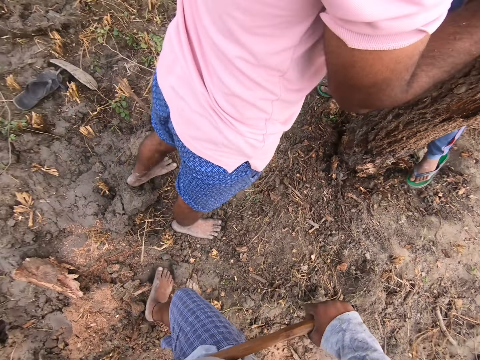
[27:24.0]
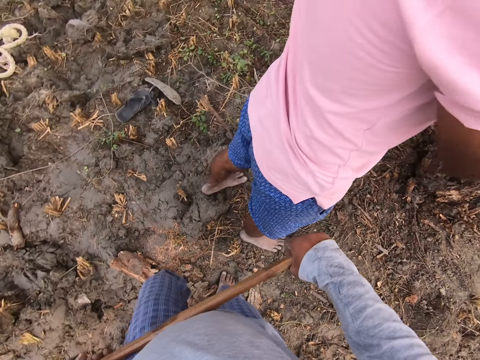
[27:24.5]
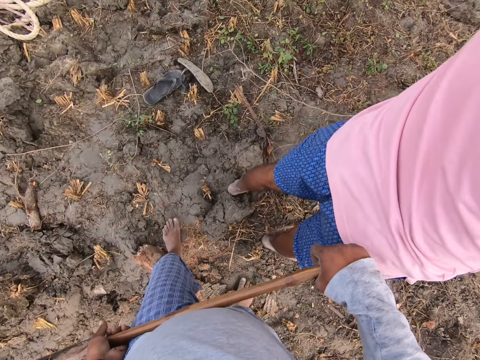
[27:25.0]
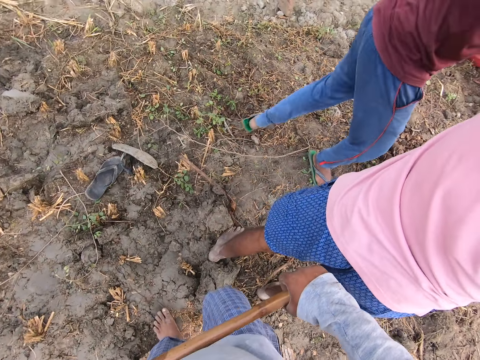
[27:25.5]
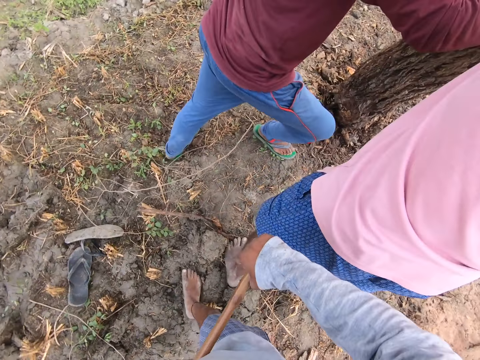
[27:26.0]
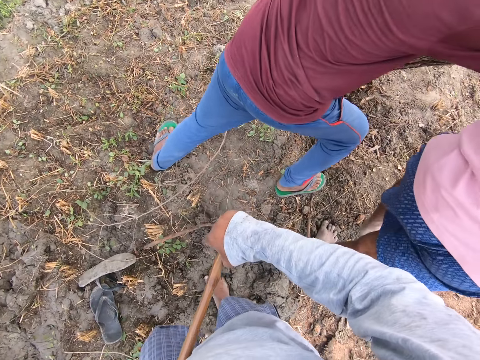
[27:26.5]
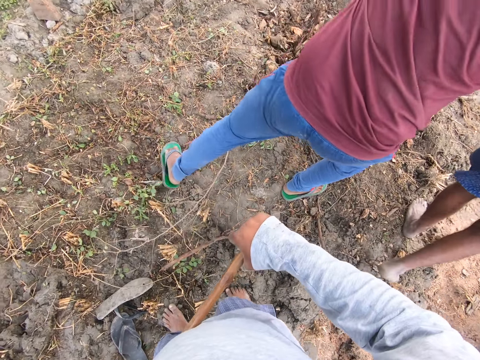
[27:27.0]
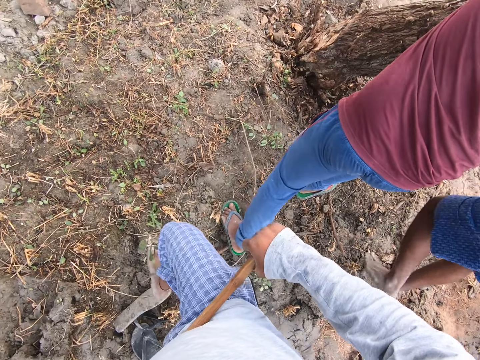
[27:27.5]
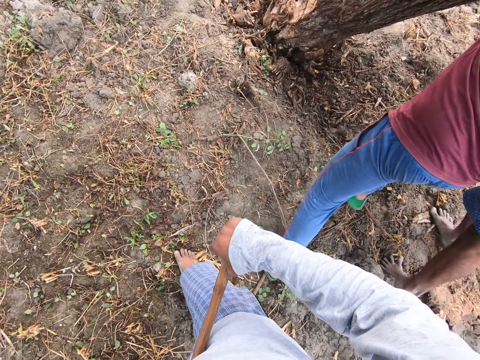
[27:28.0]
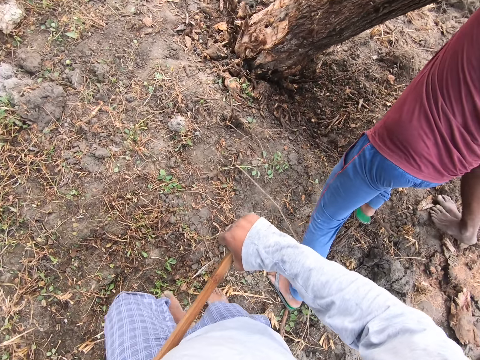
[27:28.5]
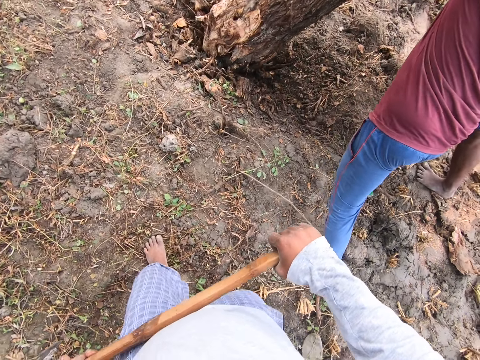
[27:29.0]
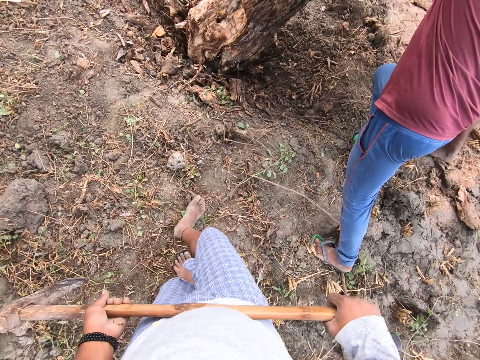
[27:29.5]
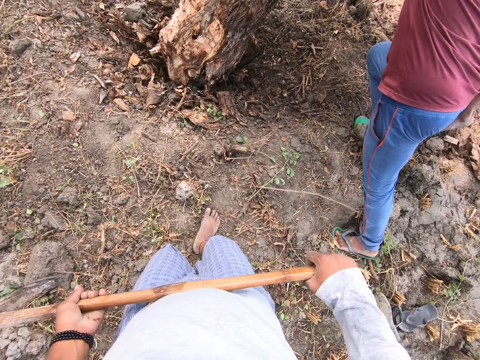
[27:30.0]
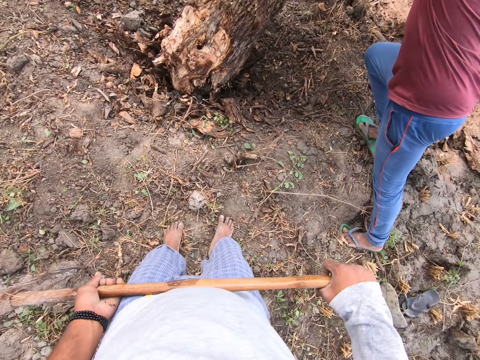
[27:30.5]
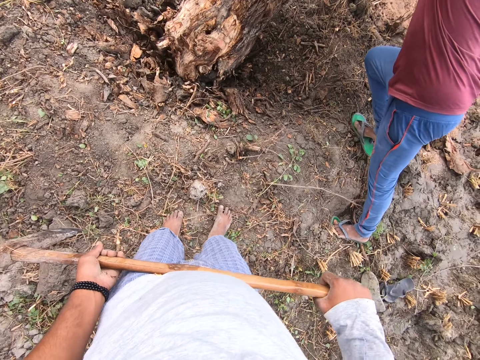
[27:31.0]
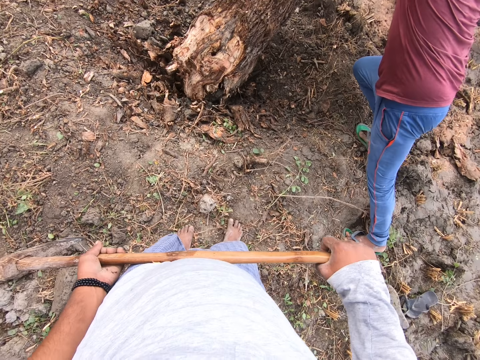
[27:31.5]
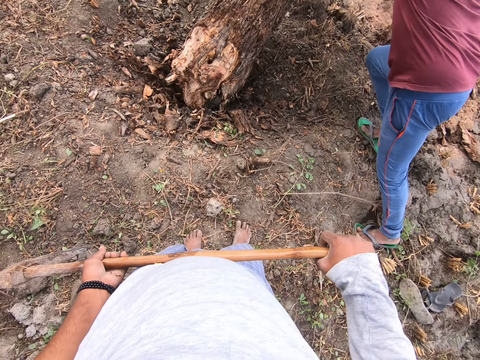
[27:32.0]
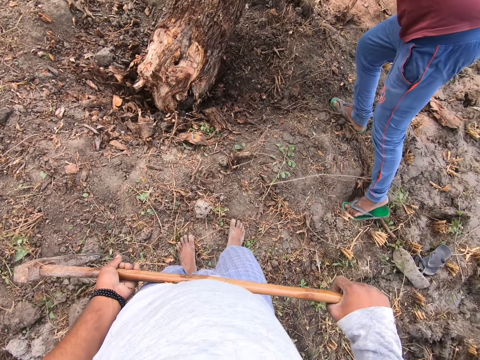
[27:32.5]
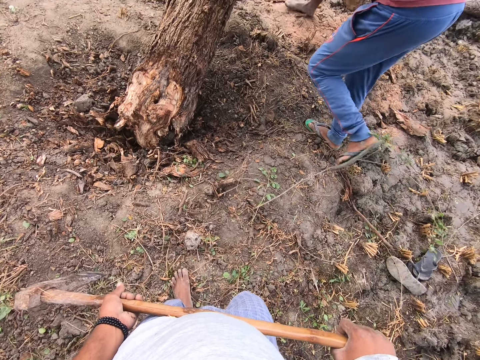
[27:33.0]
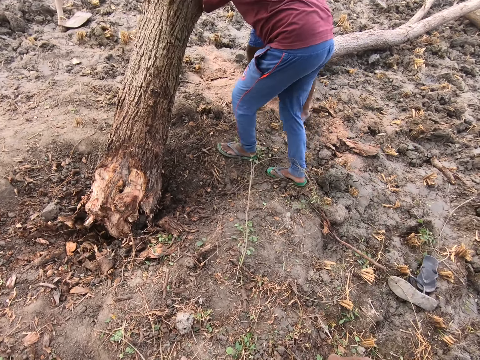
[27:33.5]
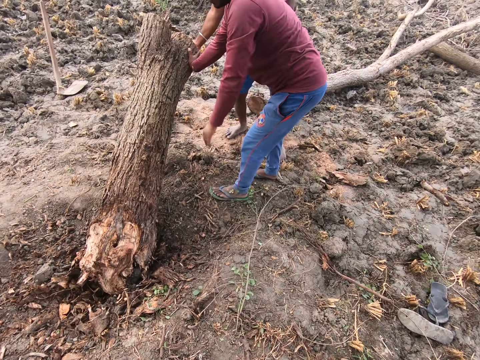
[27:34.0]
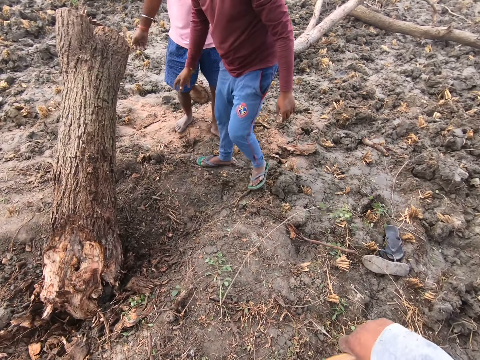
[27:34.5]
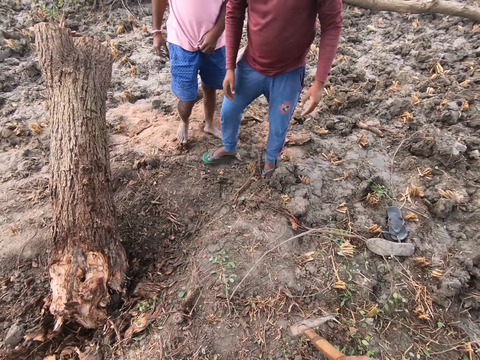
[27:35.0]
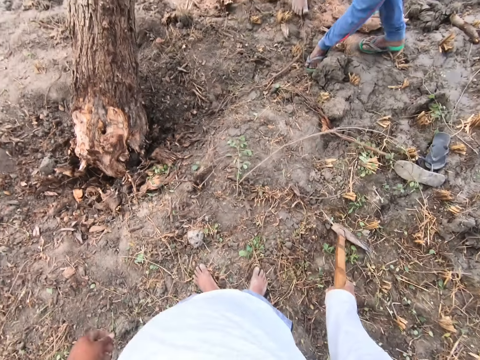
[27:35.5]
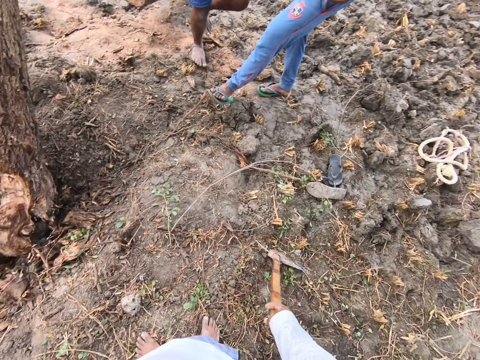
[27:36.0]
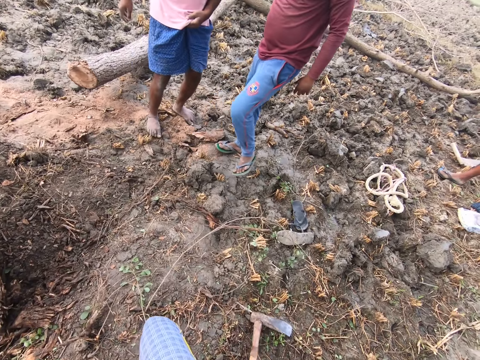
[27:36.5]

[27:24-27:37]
The camera wearer walks around the tree. They put an axe on the ground.

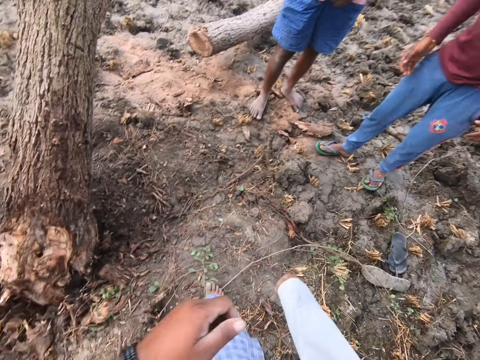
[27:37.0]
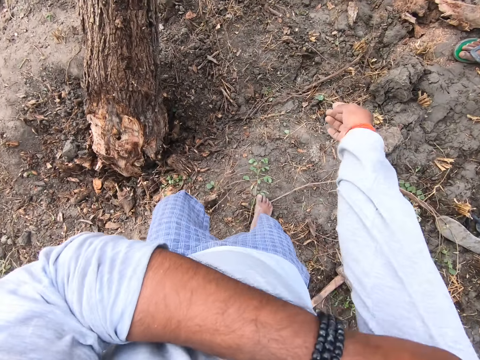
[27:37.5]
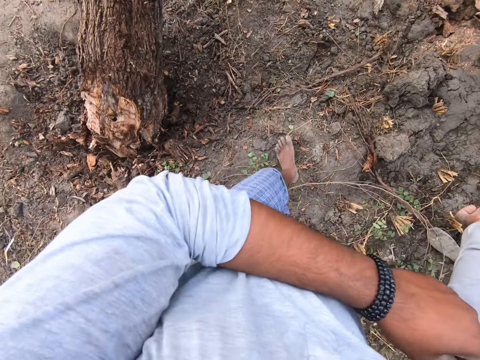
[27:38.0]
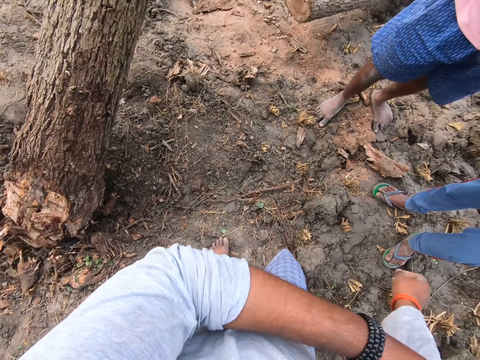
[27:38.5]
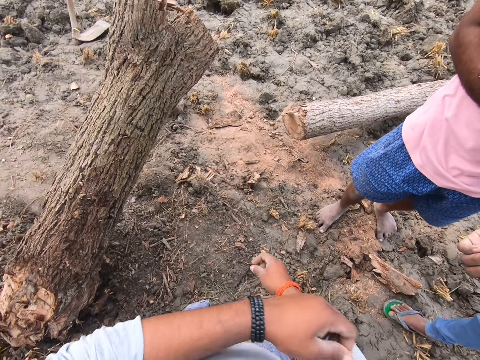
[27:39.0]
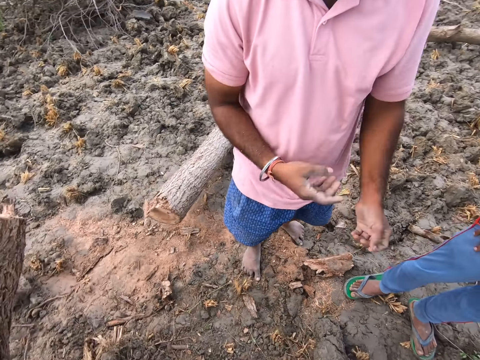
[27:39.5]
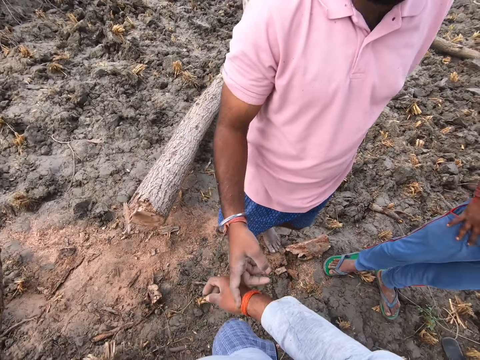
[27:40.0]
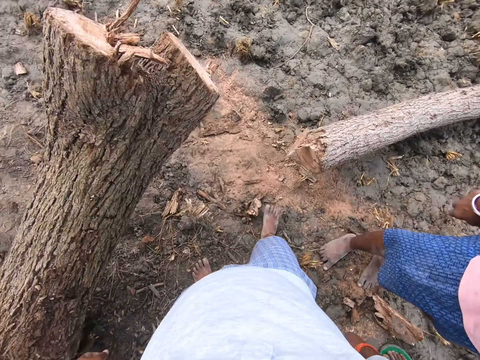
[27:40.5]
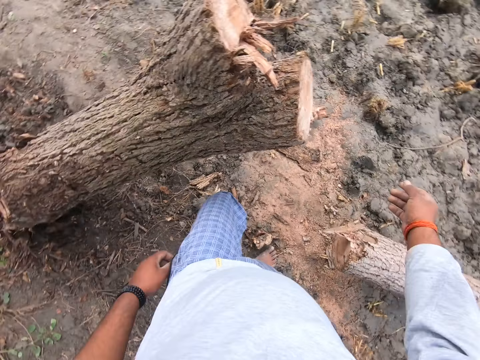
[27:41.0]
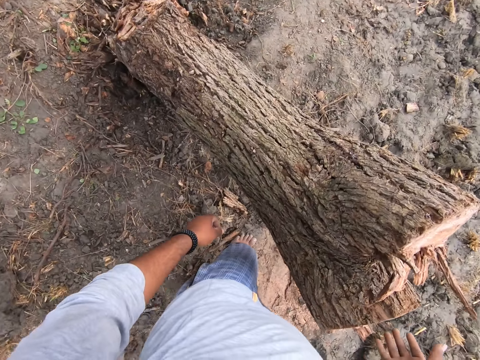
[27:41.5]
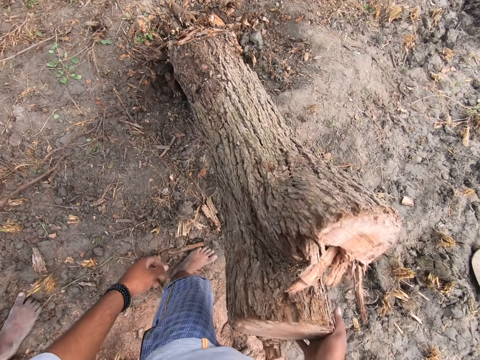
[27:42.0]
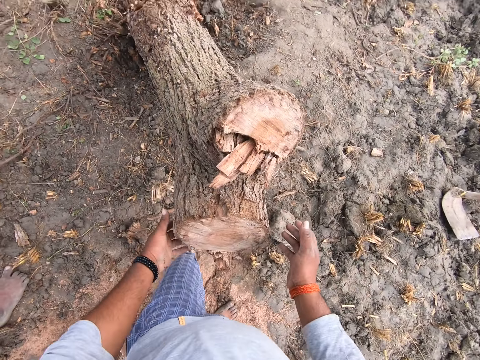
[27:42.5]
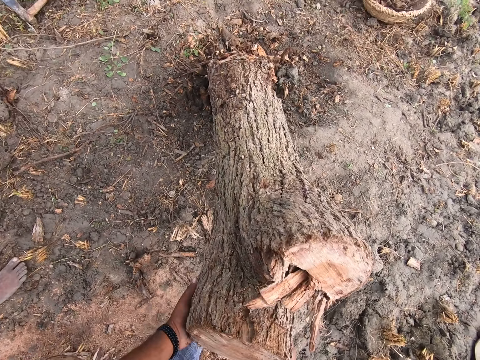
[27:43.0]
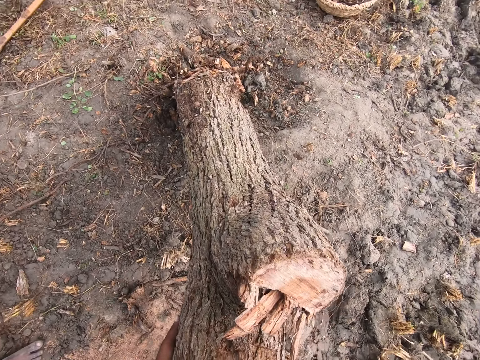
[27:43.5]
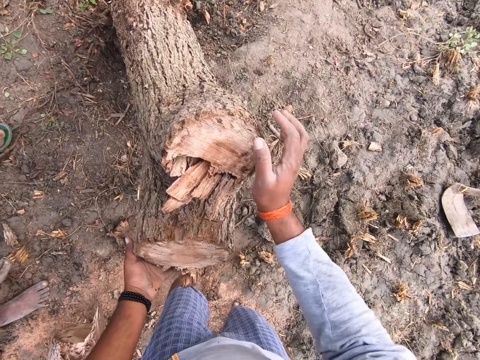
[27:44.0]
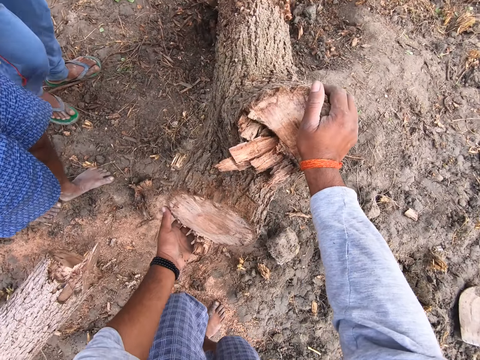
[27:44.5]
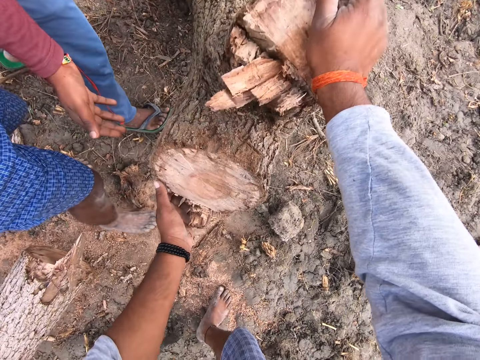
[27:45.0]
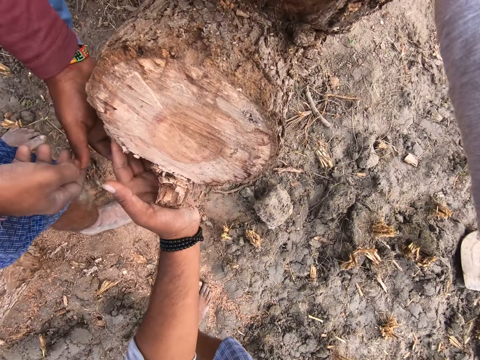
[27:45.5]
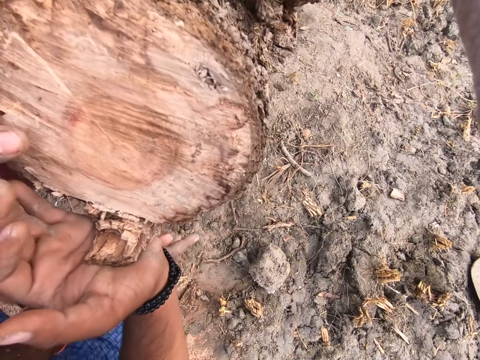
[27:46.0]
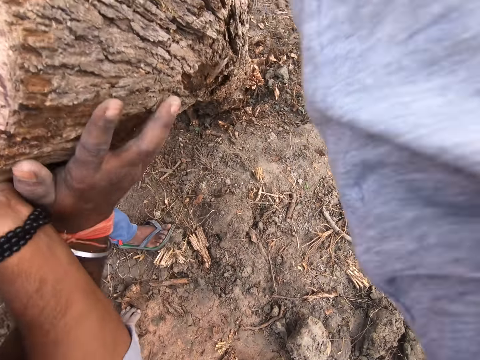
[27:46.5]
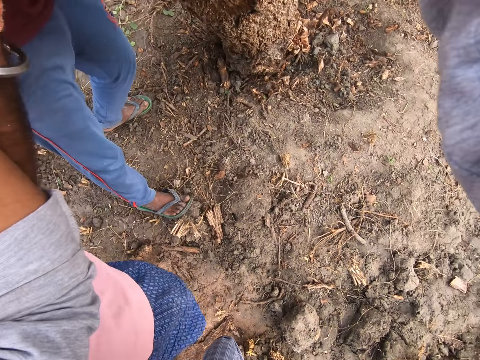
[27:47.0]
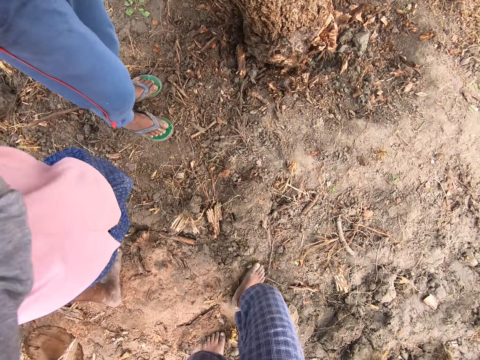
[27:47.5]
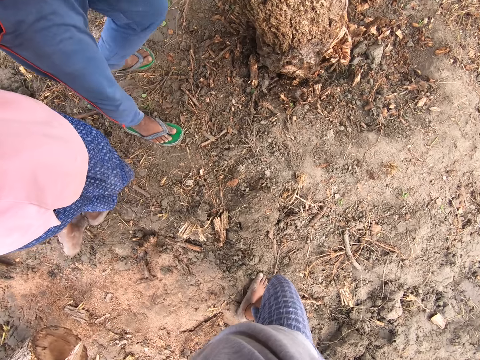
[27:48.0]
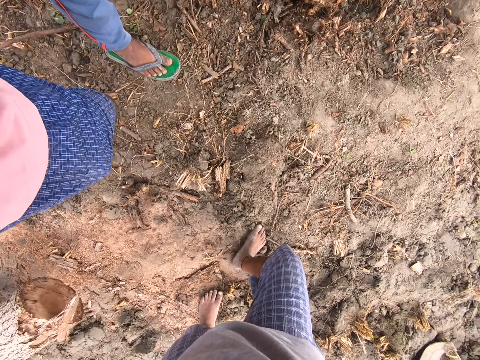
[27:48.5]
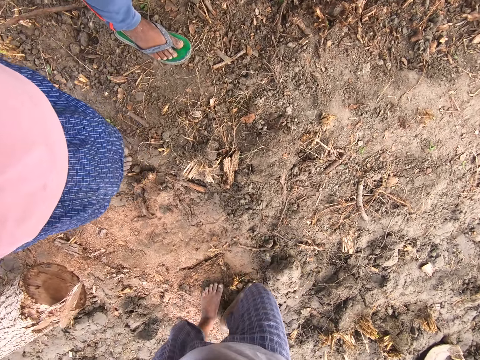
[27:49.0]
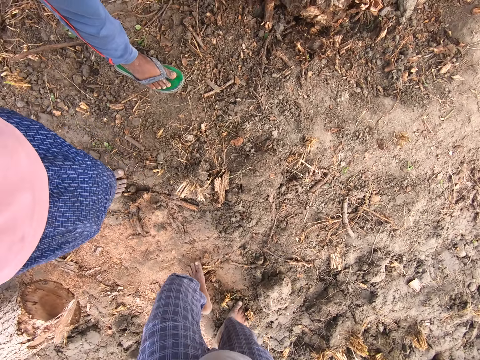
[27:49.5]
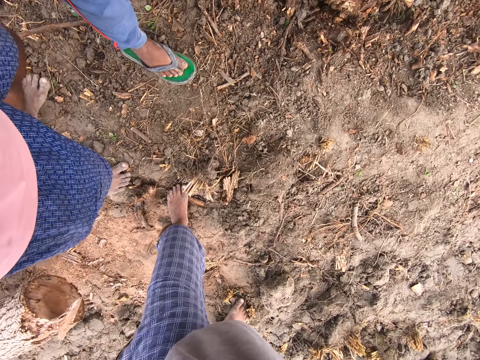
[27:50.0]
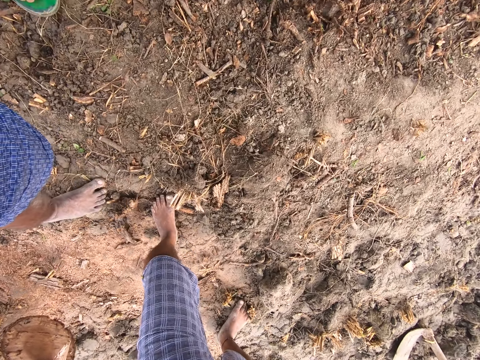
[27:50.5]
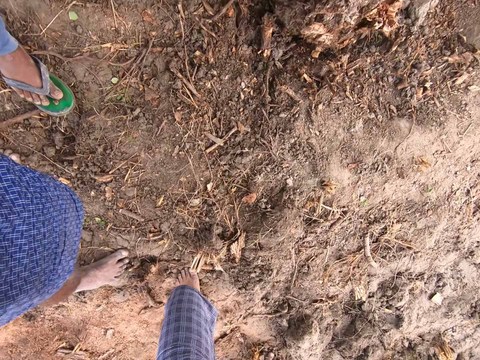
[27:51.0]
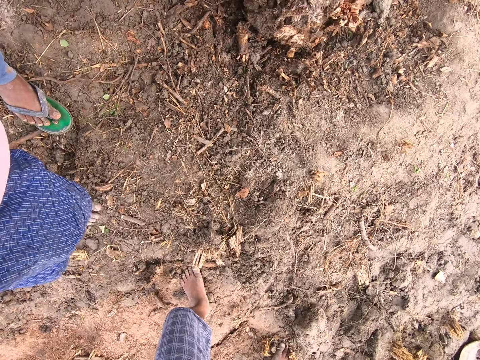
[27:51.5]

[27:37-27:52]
The camera wearer adjusts his shirt with his left hand. A man scratches the hand. The man interacts with the camera wearer and points at the camera wearer. The camera wearer uplifts a stem on the ground. He holds the tree with both hands. Another man uplifts a stem on the ground. The camera wearer raises the tree up with the first man and the other man. The first man uplifts the stem on the ground.
